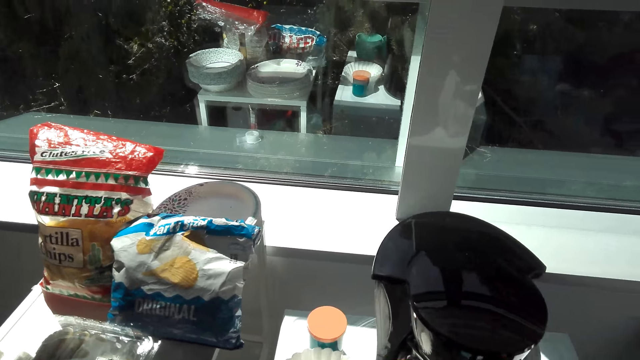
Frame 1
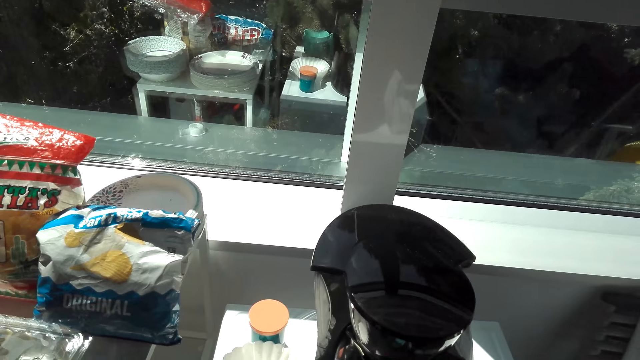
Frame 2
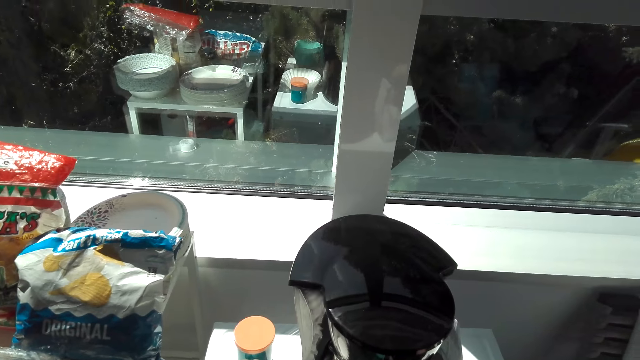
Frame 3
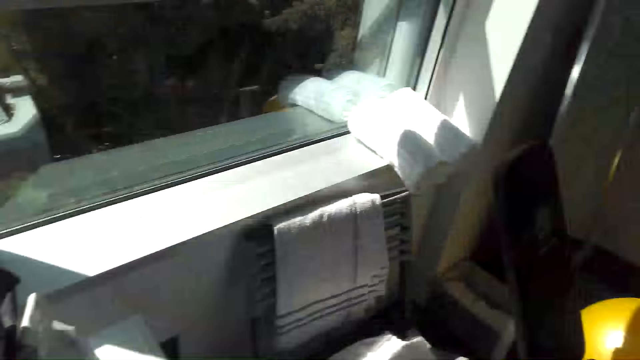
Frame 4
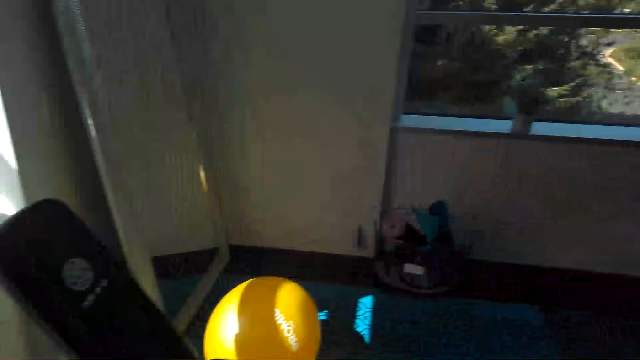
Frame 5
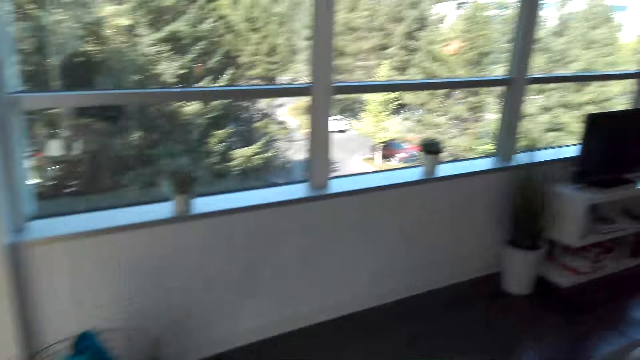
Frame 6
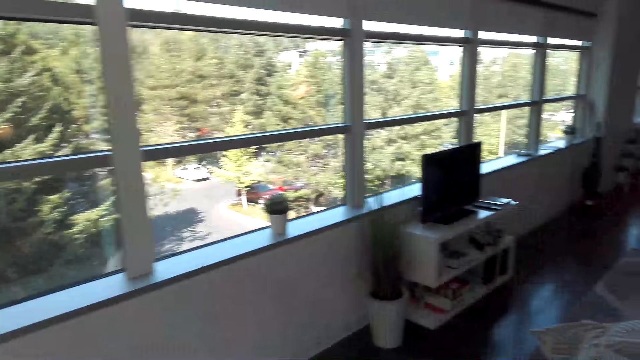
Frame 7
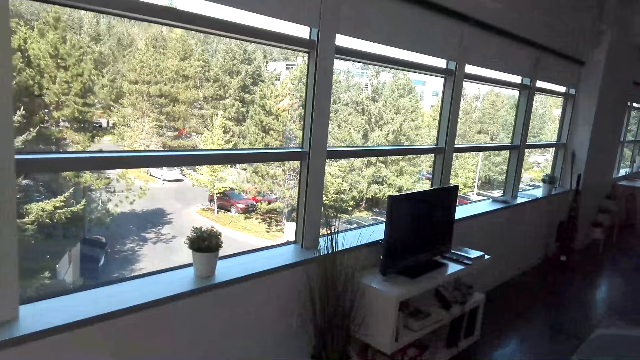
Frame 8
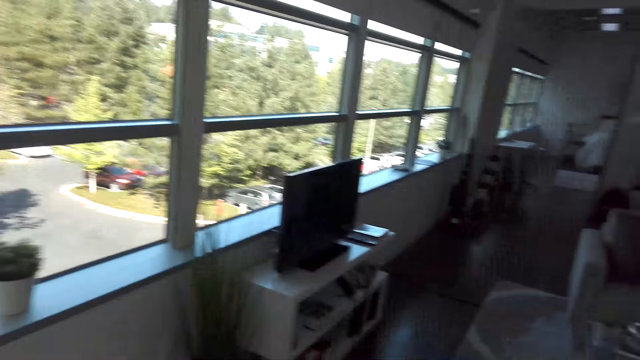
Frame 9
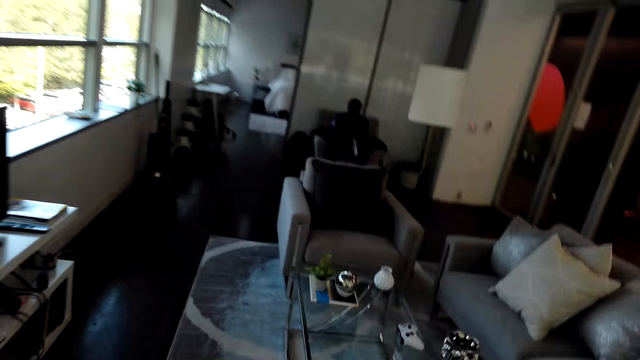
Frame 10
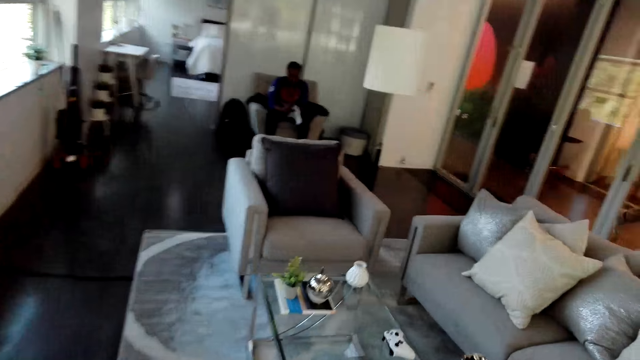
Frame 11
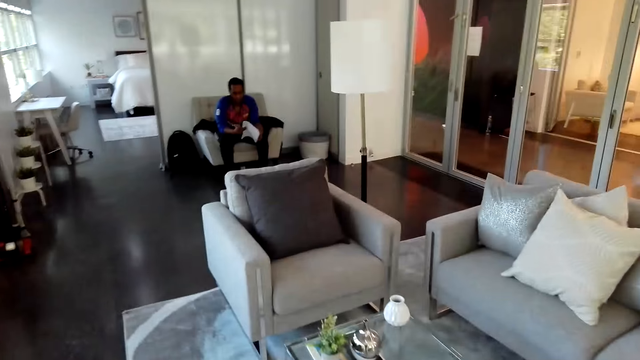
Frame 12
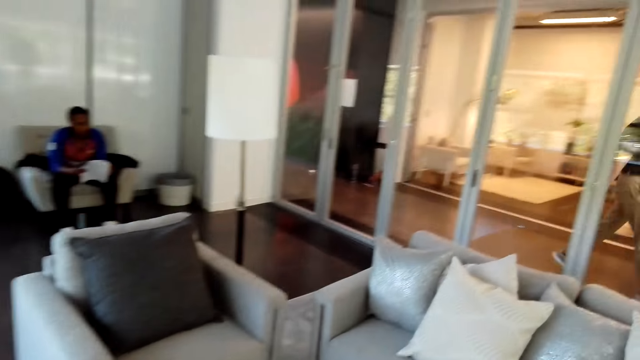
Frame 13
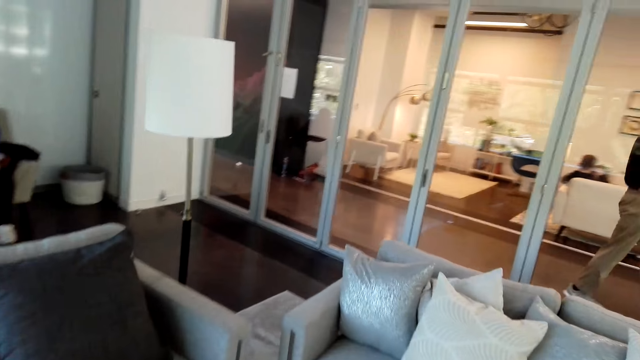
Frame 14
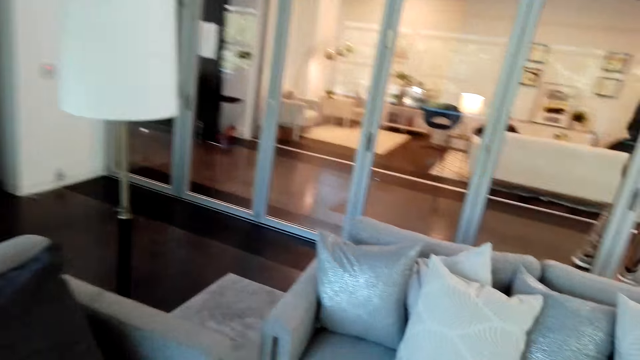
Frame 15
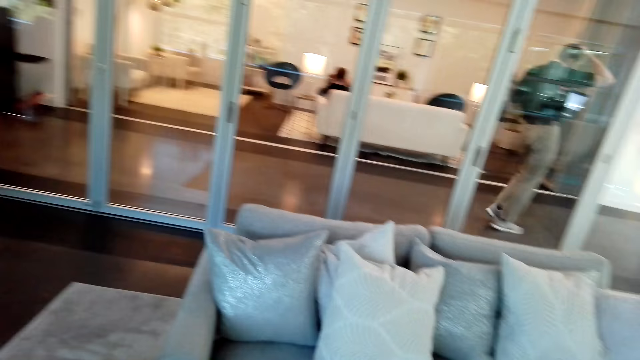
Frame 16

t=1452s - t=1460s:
The camera wearer walks in the room.

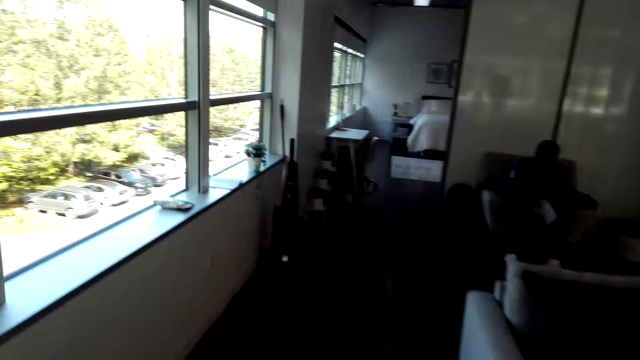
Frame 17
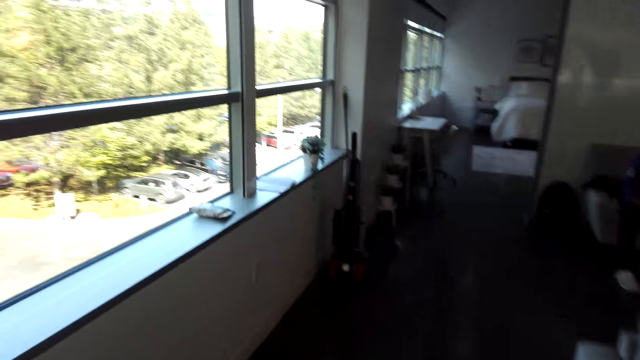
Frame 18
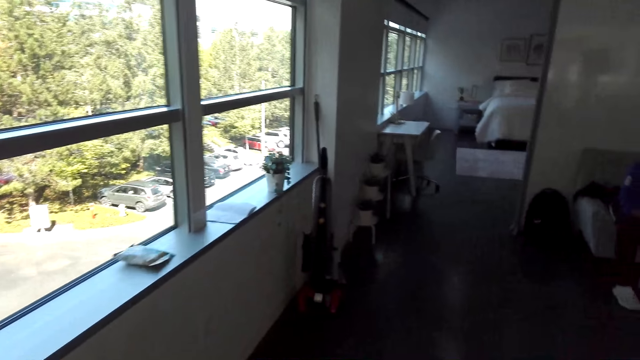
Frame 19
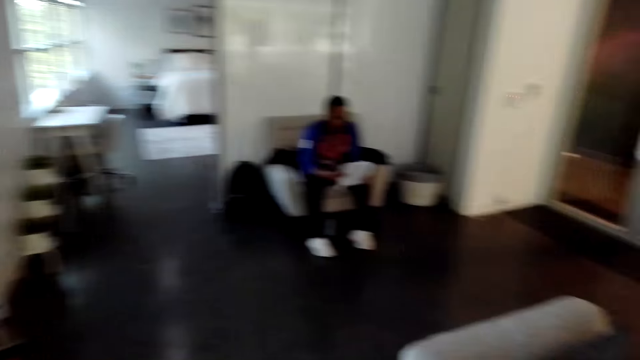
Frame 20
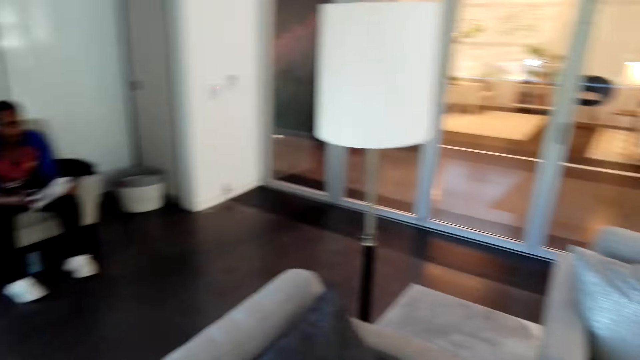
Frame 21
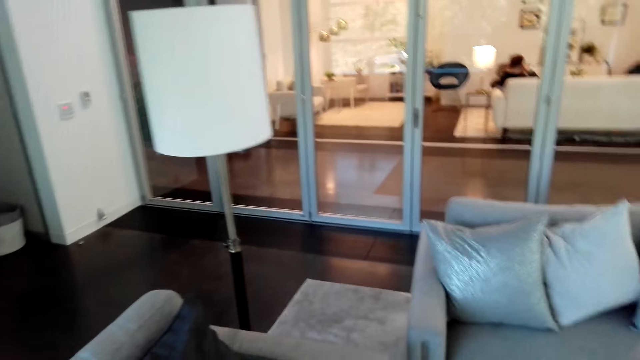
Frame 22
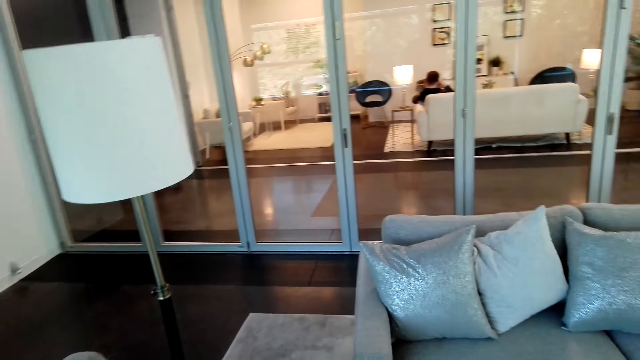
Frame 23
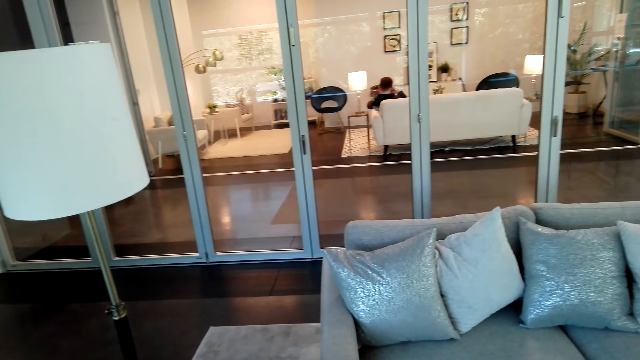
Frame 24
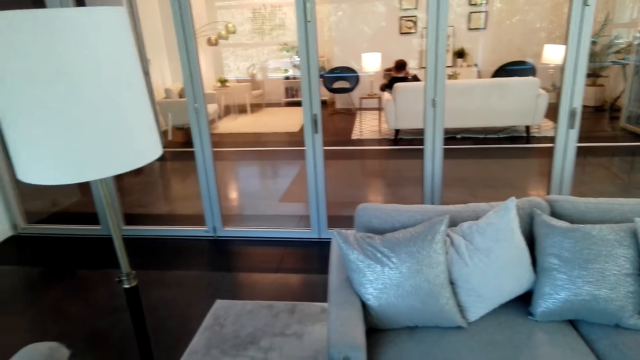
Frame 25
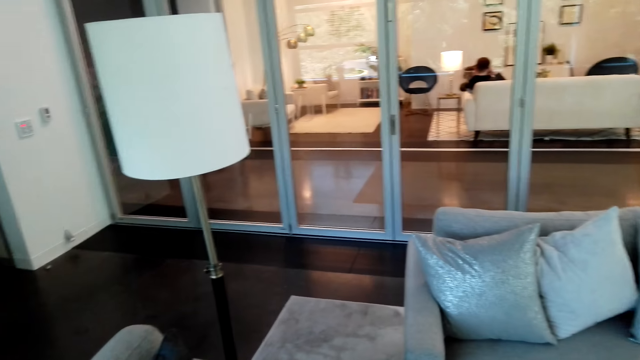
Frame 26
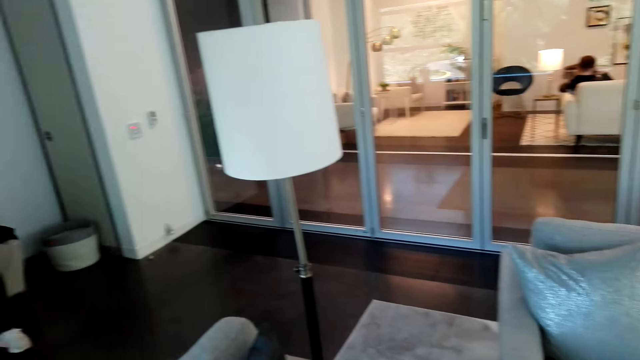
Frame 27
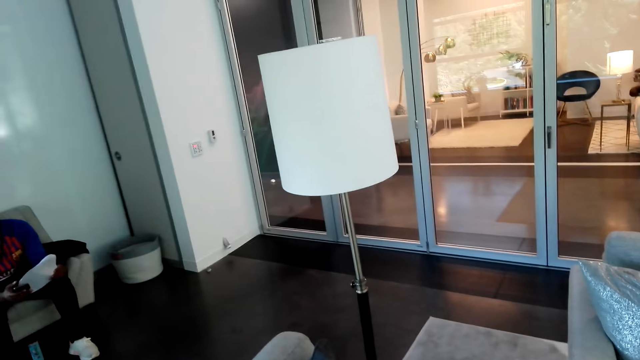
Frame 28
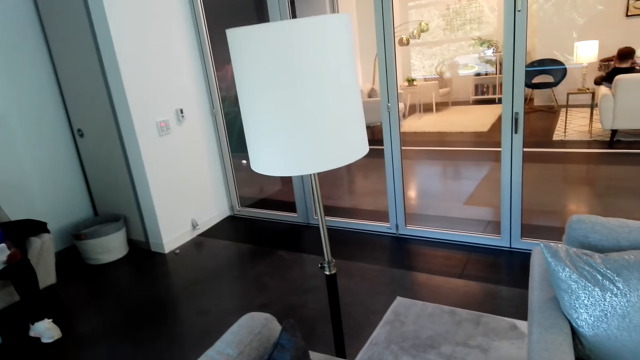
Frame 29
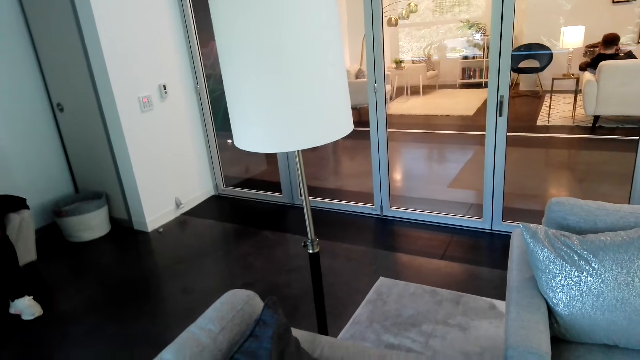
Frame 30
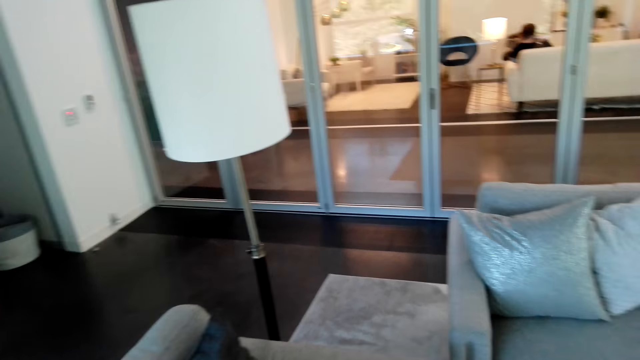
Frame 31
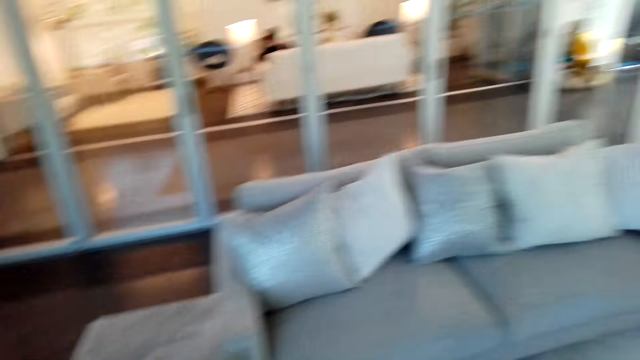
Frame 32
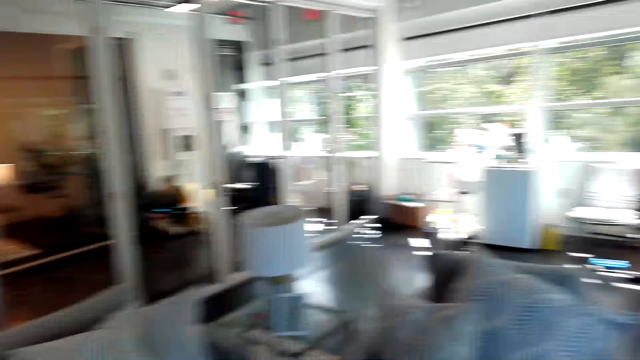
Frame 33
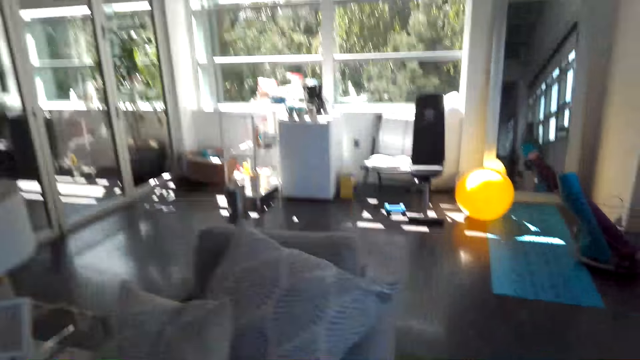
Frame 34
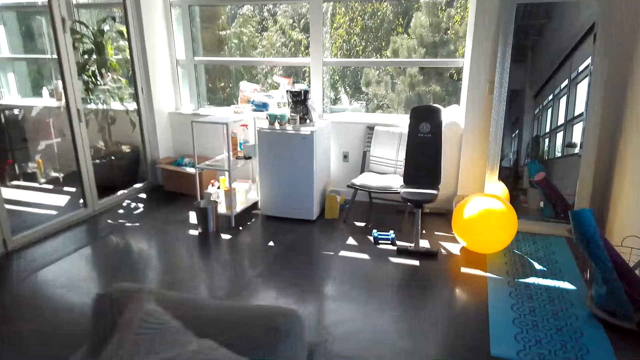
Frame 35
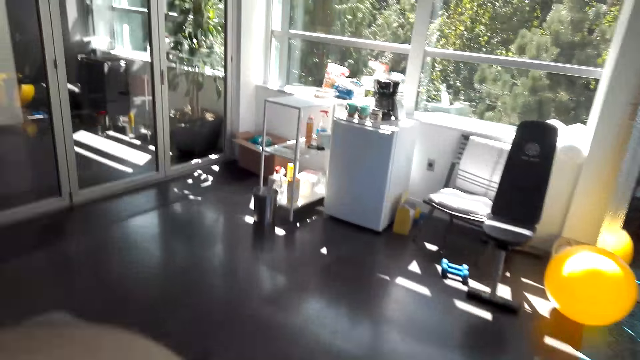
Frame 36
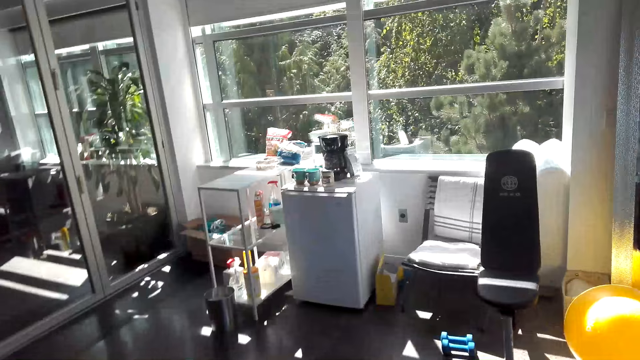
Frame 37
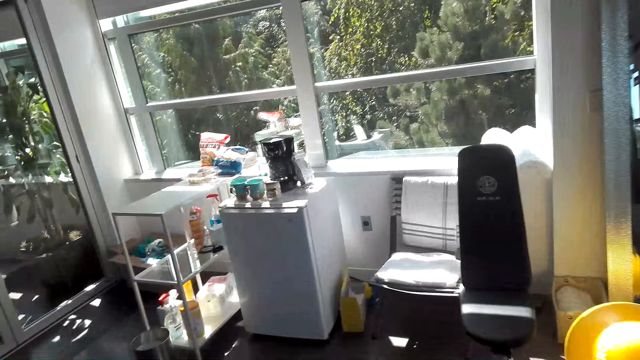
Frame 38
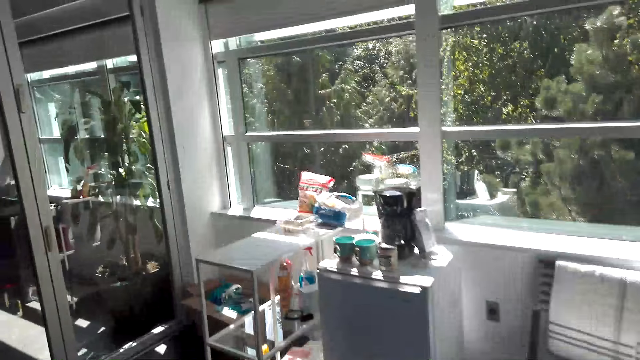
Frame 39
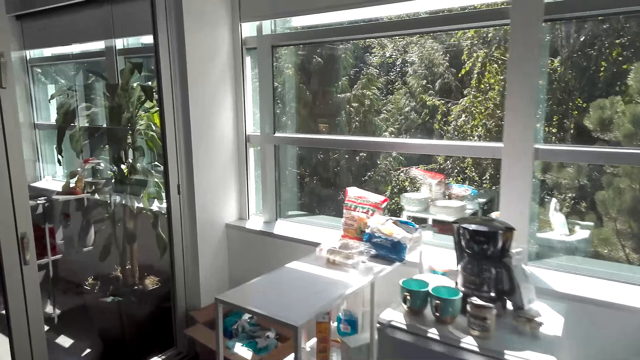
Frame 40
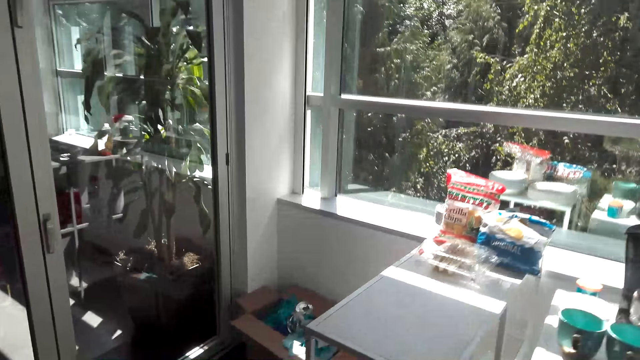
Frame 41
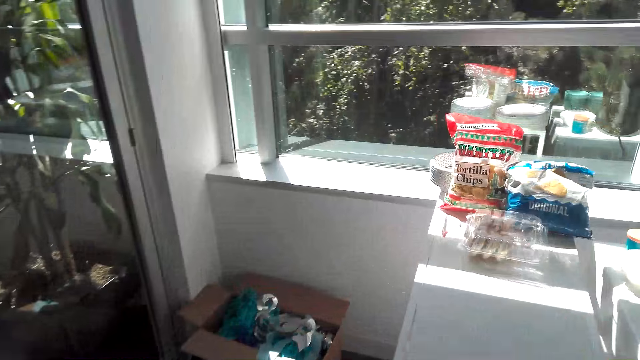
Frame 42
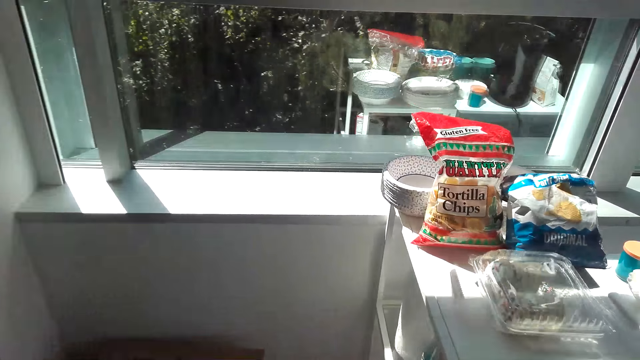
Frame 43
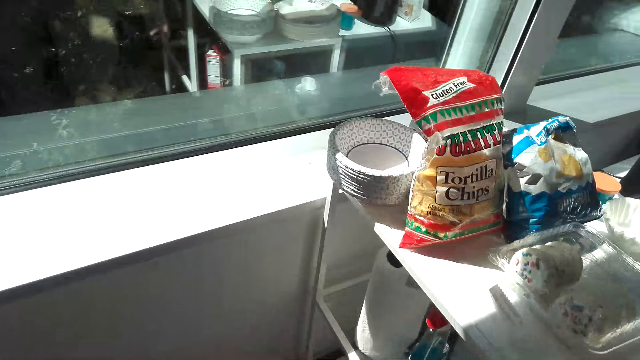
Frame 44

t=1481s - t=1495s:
The camera wearer talks with a man. They walk in the room.
